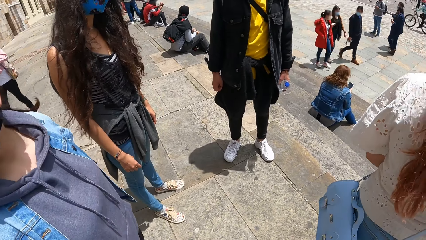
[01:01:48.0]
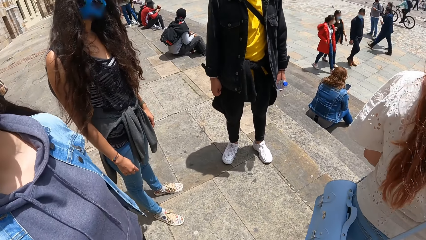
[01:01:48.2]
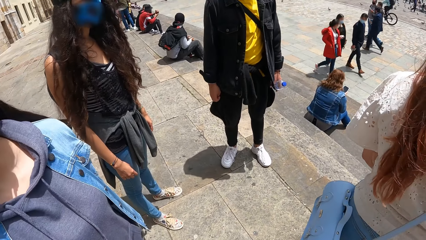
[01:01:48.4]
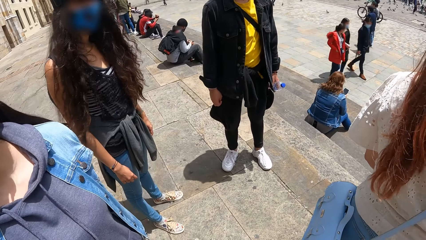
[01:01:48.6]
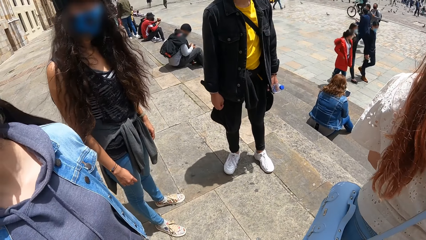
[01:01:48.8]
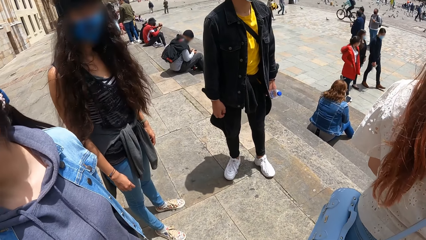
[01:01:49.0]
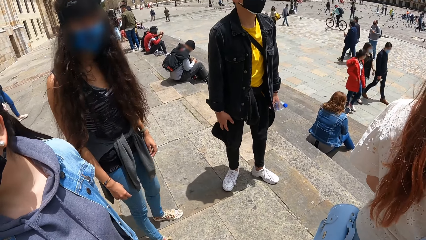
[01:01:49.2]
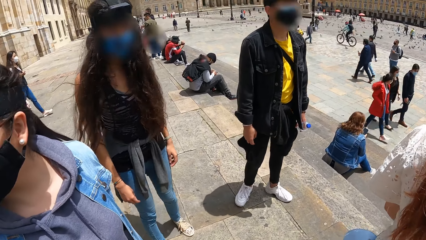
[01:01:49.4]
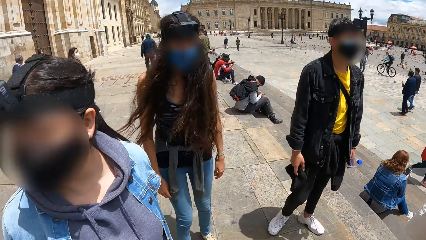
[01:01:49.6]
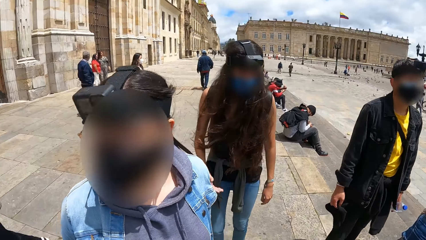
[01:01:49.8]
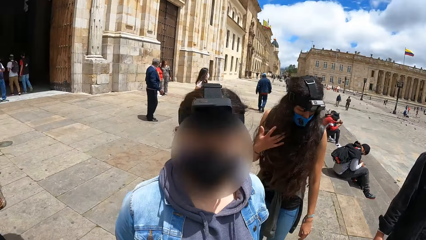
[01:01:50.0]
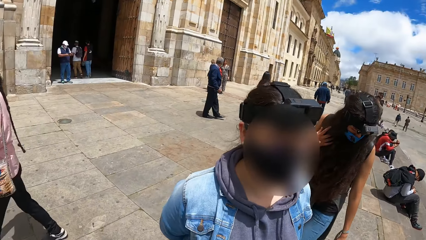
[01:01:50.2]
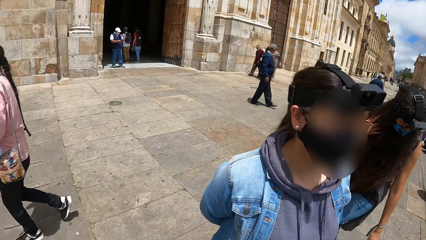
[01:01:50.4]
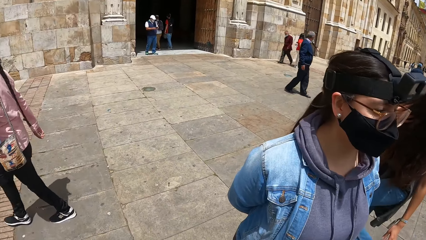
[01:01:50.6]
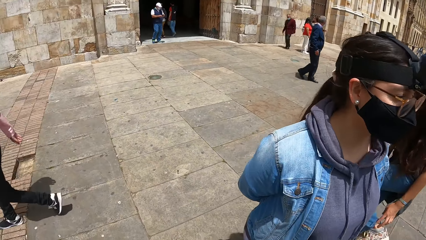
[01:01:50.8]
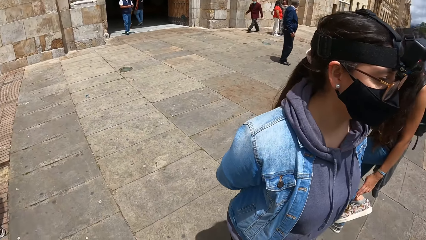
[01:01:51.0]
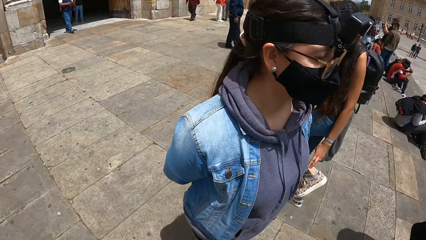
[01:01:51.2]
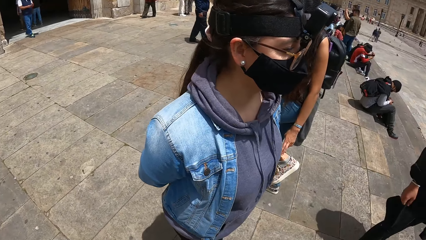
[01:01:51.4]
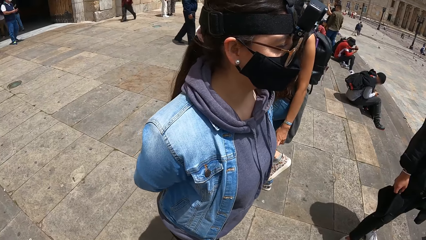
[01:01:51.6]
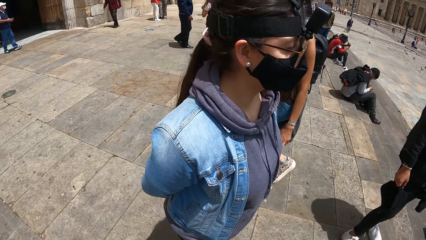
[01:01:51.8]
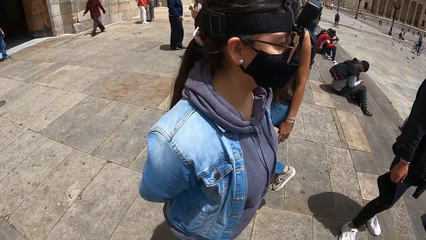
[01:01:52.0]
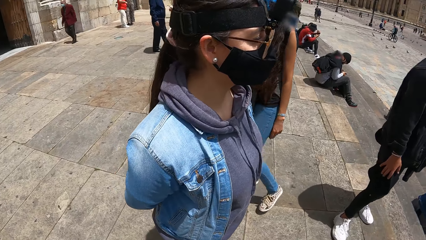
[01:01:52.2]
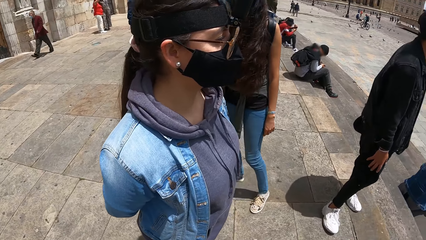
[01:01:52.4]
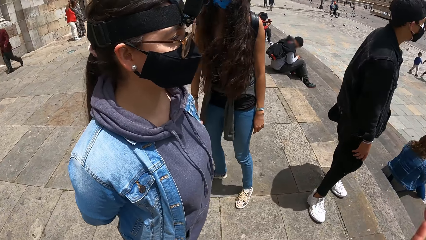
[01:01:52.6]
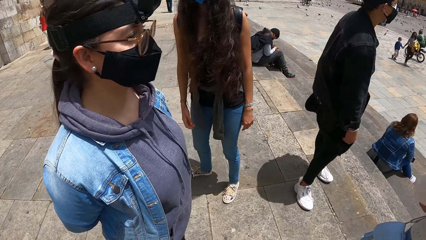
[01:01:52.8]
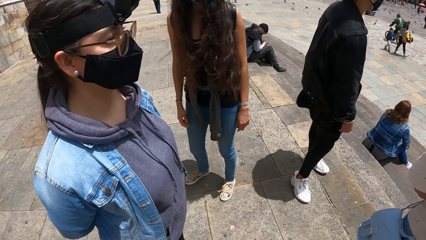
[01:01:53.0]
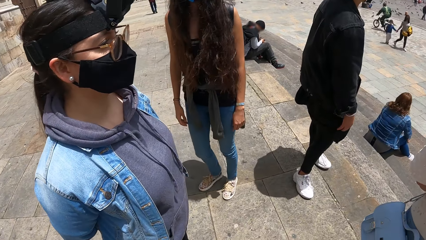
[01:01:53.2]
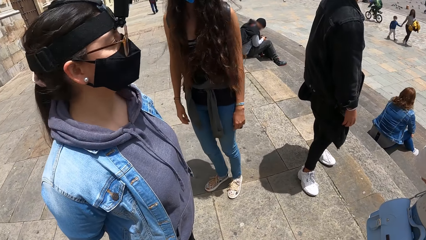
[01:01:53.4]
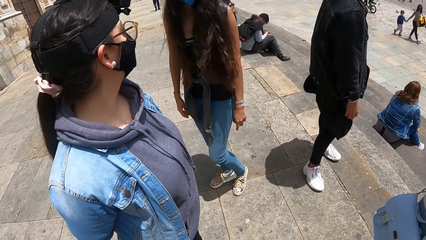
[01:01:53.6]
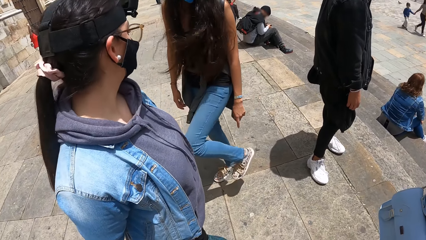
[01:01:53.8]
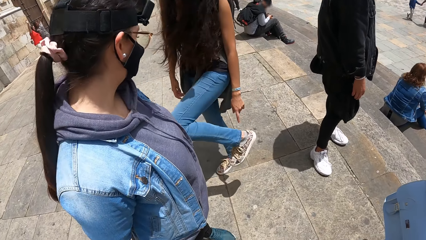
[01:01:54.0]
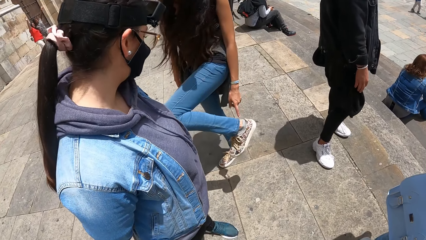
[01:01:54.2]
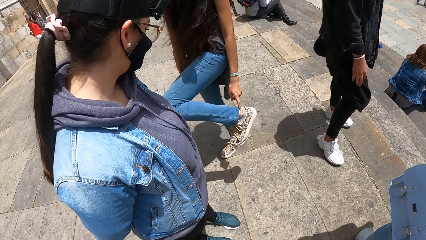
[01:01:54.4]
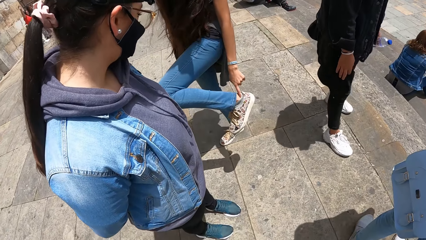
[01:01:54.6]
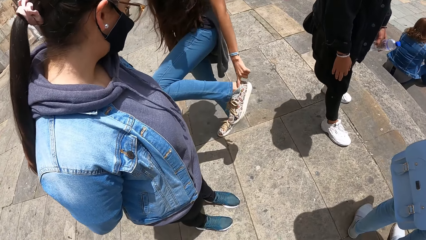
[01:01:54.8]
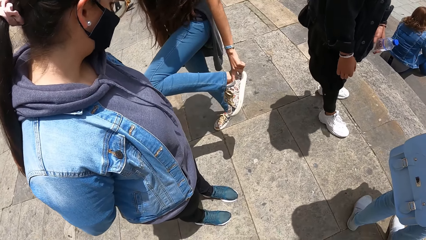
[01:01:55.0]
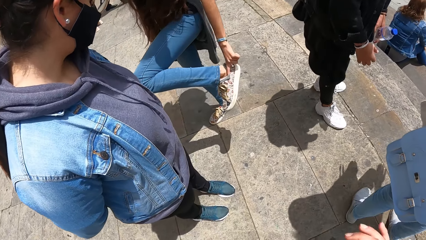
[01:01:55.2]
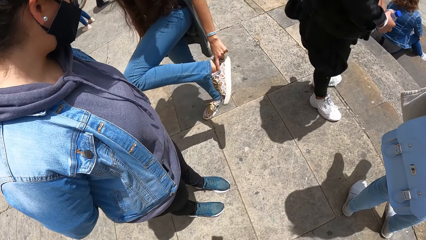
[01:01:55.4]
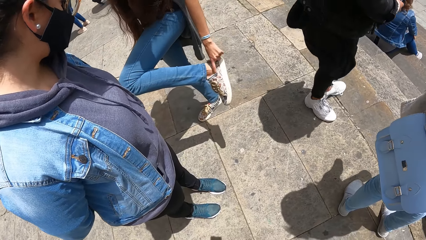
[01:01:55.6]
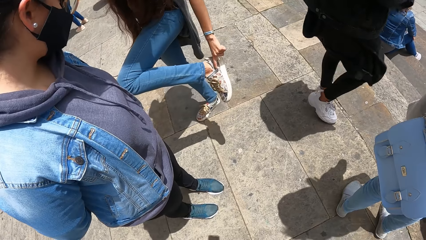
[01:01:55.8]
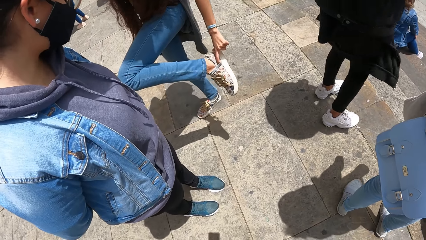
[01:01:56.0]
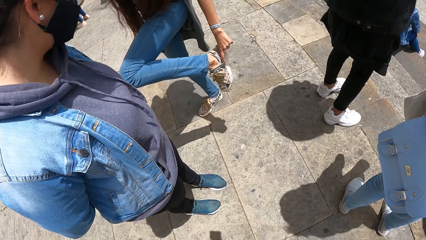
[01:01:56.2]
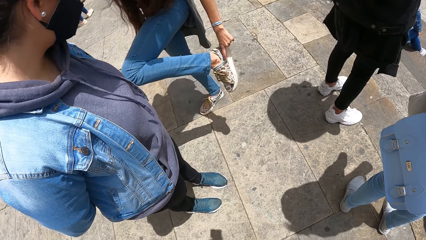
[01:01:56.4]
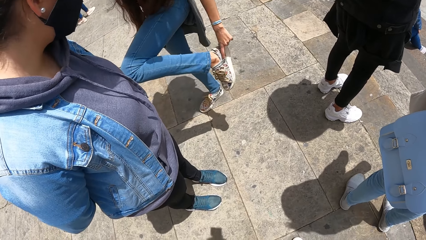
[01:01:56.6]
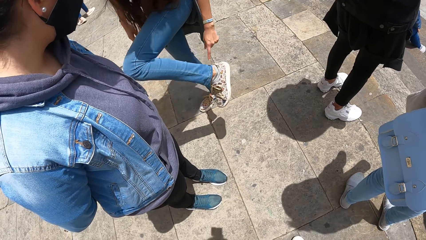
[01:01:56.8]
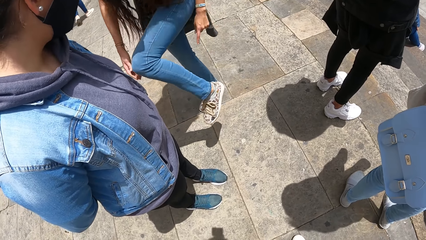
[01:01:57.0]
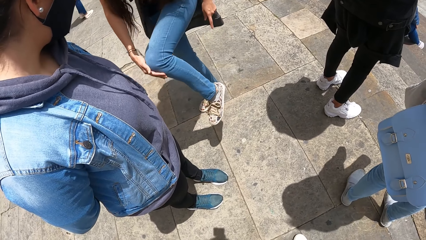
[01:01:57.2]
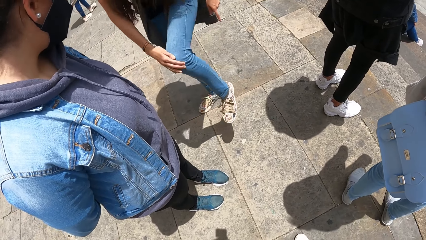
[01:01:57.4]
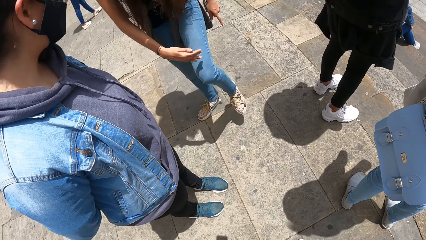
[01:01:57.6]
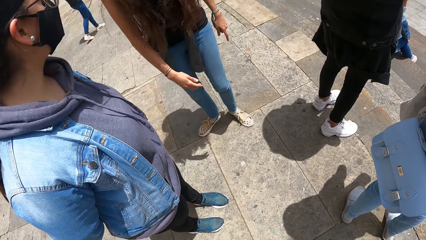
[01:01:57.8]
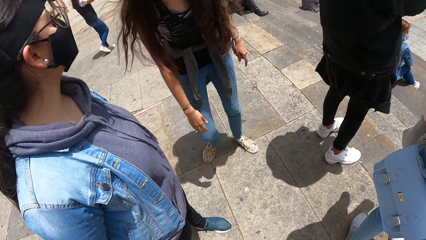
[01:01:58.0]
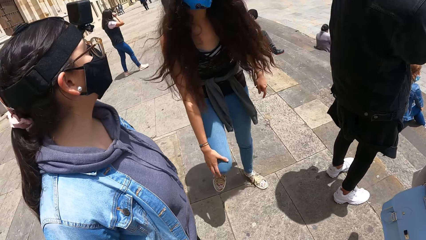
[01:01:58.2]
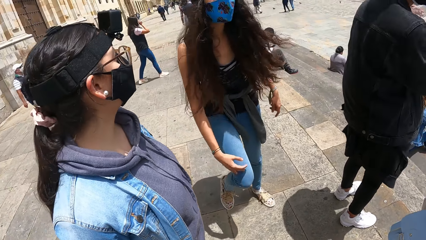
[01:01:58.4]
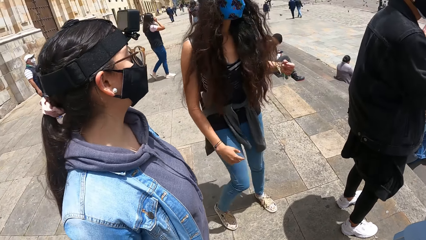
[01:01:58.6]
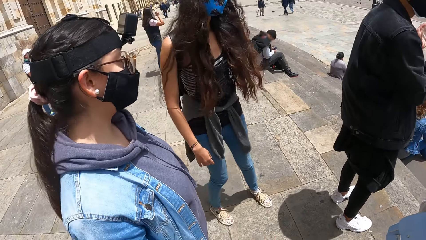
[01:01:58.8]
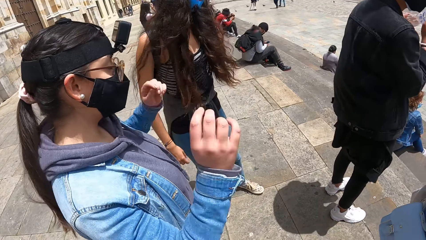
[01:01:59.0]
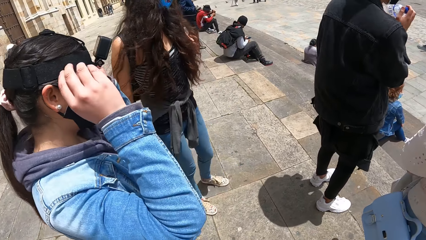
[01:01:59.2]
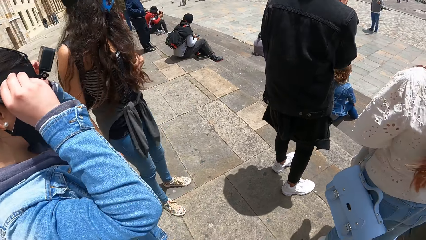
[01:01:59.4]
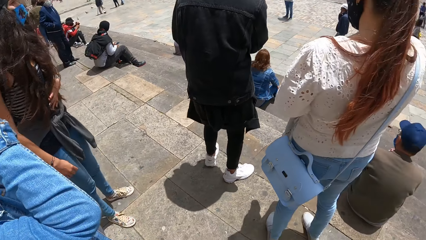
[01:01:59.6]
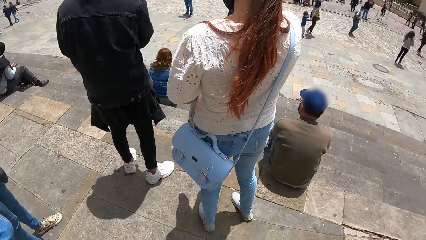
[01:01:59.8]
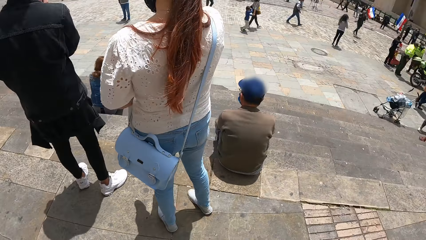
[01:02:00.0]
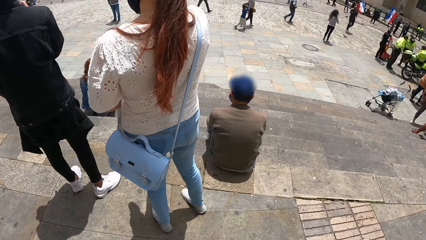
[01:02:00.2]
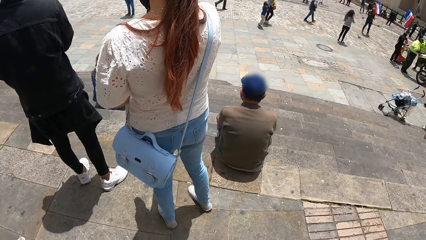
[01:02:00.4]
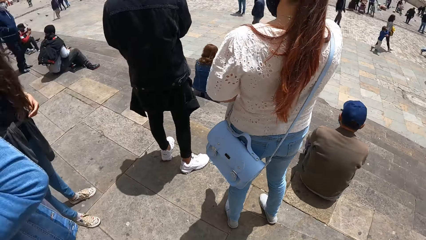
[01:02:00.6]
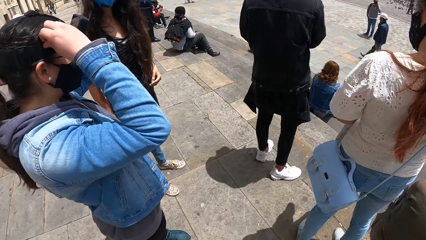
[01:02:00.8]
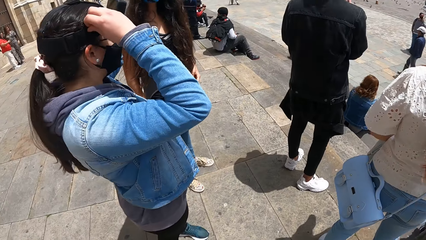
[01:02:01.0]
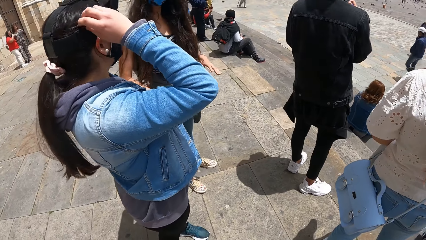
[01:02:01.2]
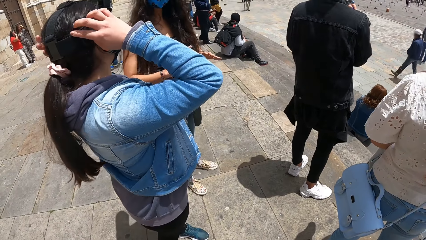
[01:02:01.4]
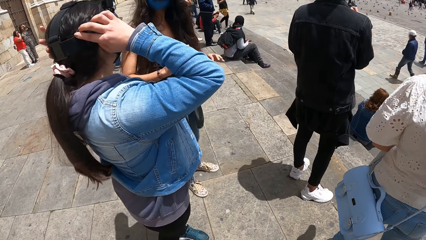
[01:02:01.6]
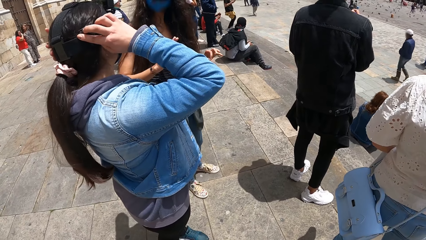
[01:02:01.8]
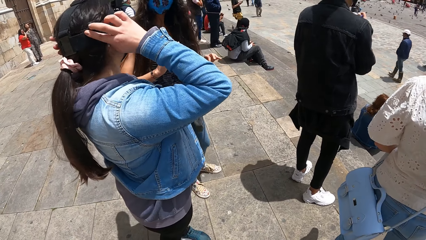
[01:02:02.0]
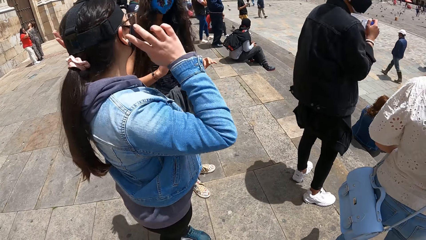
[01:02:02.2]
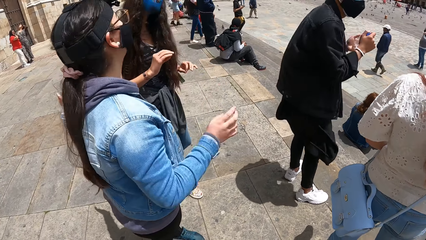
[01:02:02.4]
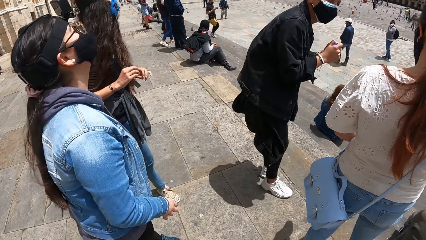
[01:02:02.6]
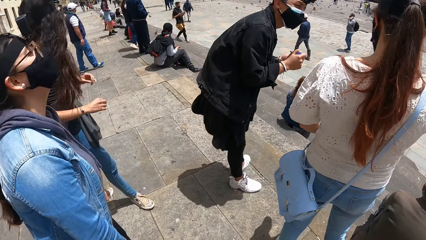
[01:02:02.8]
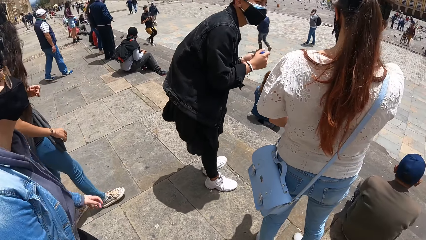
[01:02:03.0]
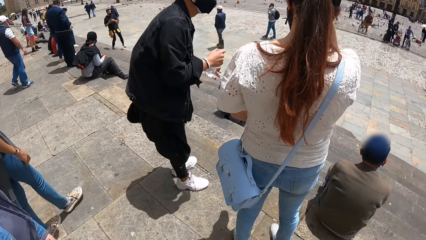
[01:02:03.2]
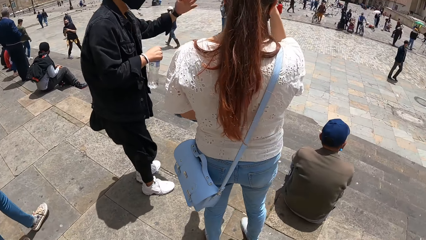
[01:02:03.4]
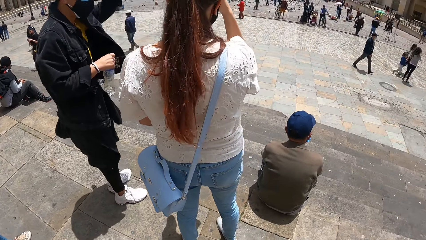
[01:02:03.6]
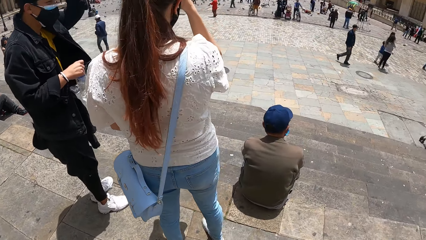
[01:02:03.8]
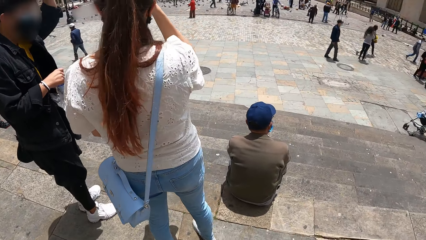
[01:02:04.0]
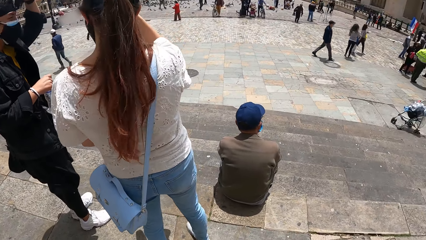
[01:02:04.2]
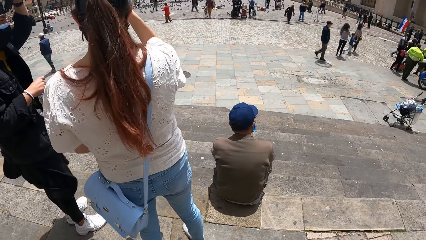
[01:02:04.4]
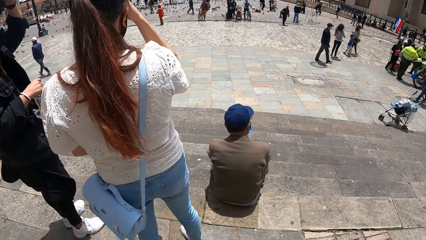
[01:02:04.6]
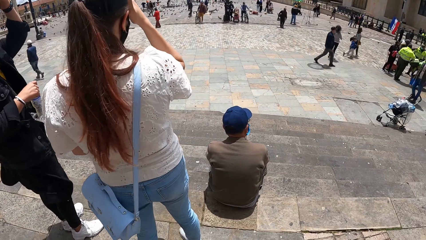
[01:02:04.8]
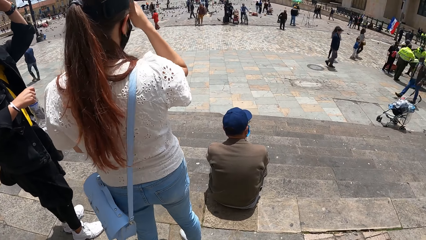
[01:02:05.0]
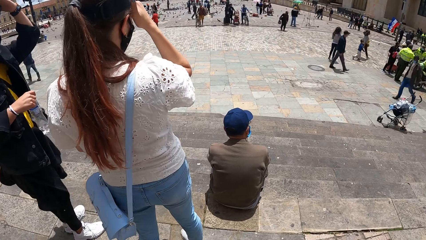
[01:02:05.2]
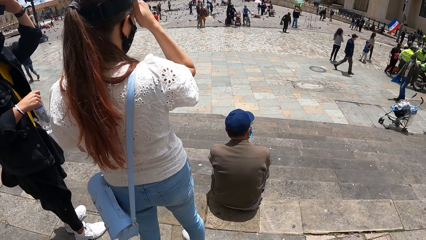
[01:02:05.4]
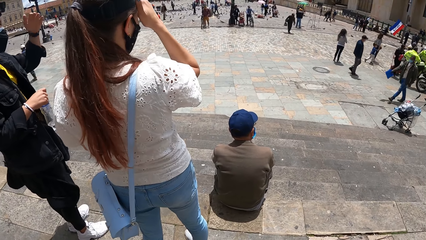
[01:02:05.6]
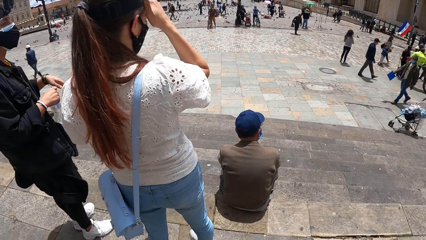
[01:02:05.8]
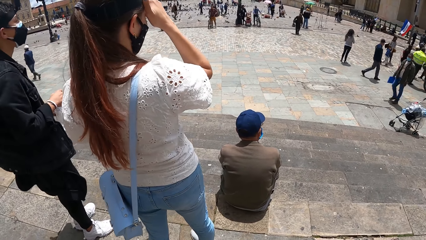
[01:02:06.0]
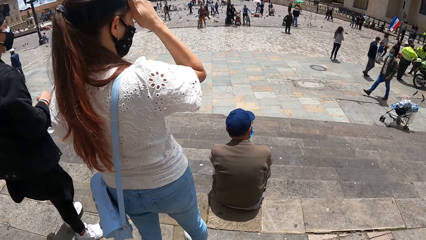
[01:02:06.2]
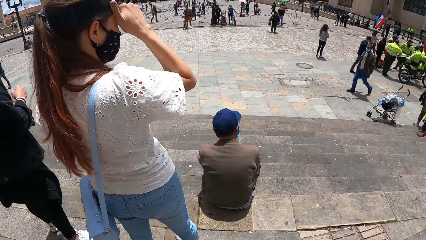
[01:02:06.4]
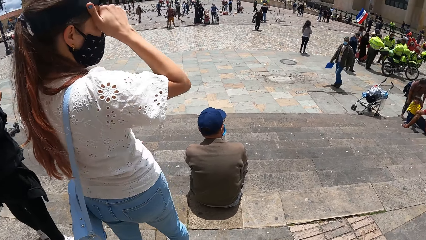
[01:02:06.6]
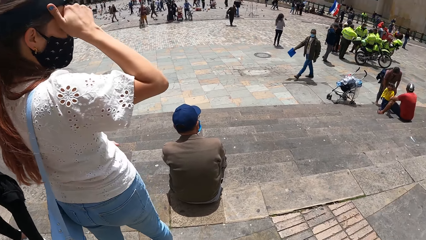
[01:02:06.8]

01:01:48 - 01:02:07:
A woman touches her left ankle with her left hand. The woman moves her socks with her left hand. The woman touches her left knee with her right hand. The woman touches her right knee with her right hand. Another woman adjusts the camera on her head with both hands. The camera wearer looks around. A man interacts with a third woman. Another man adjusts a camera on his head with his left hand.
